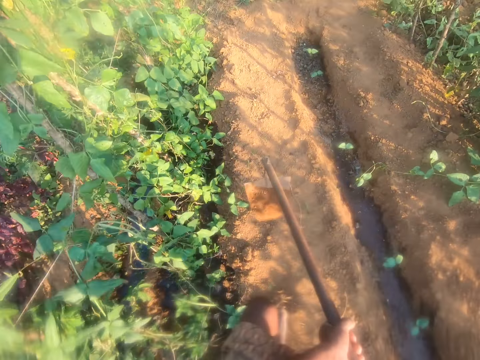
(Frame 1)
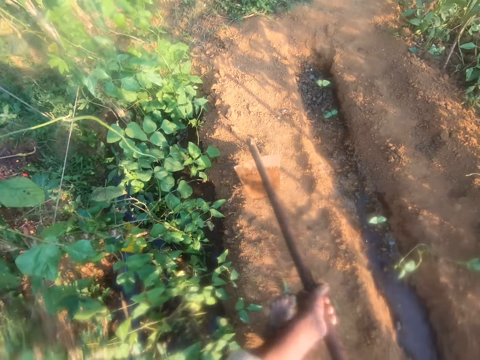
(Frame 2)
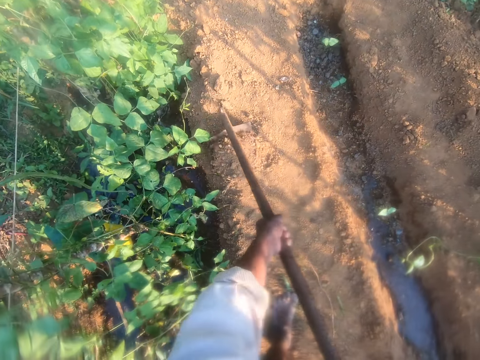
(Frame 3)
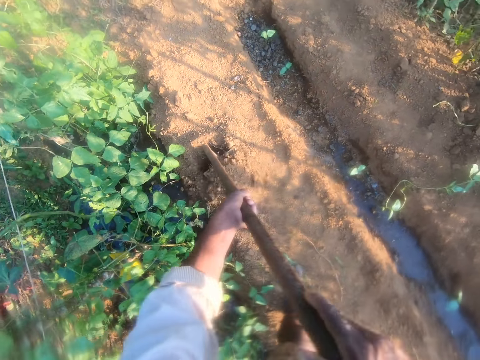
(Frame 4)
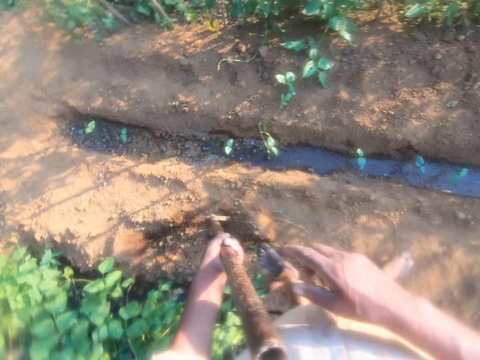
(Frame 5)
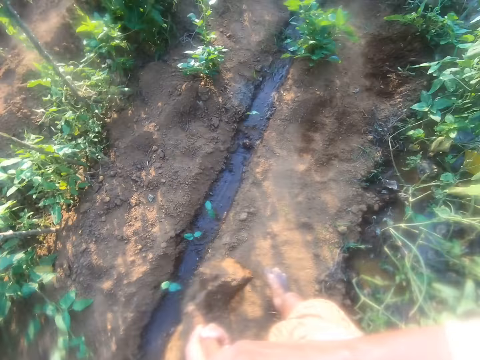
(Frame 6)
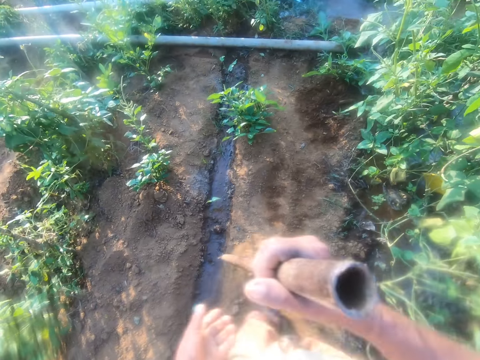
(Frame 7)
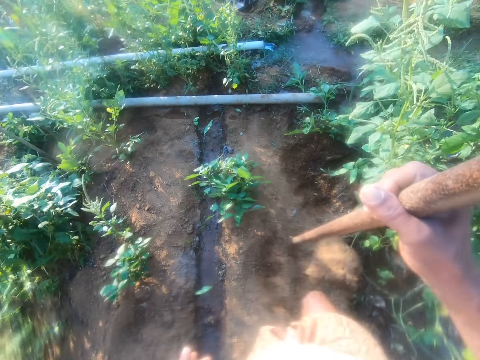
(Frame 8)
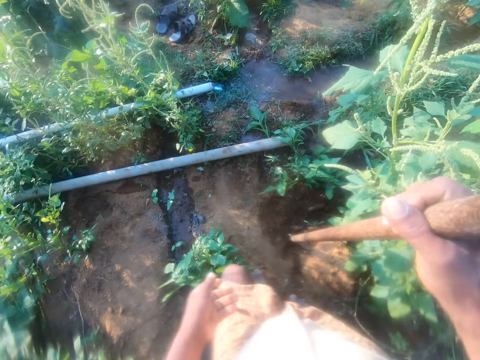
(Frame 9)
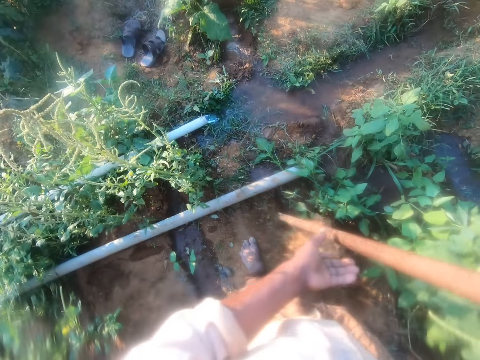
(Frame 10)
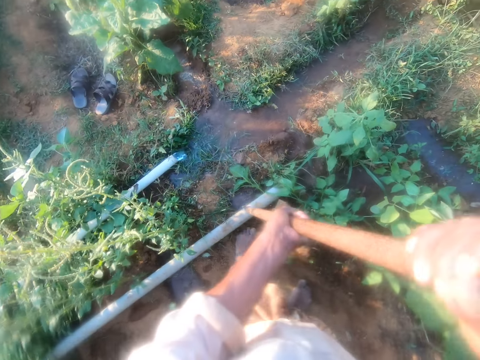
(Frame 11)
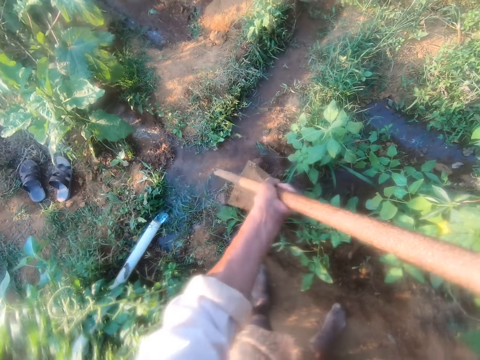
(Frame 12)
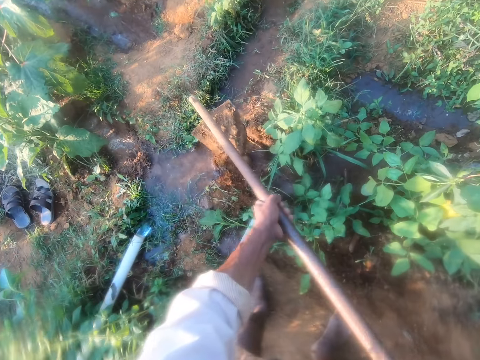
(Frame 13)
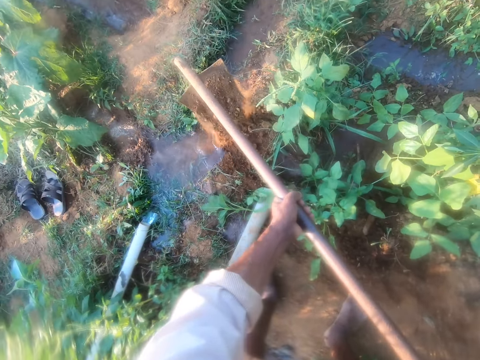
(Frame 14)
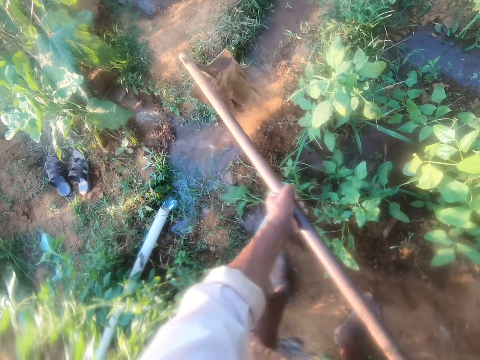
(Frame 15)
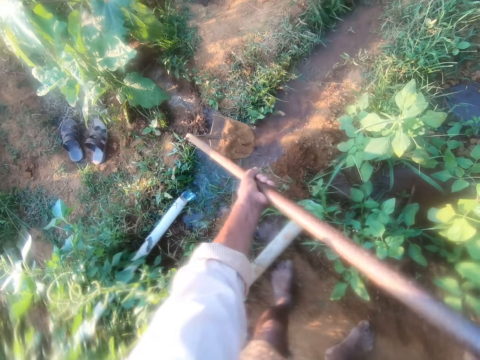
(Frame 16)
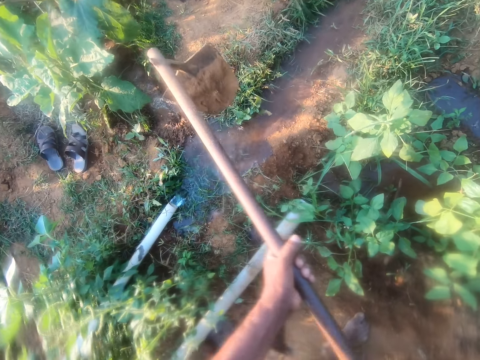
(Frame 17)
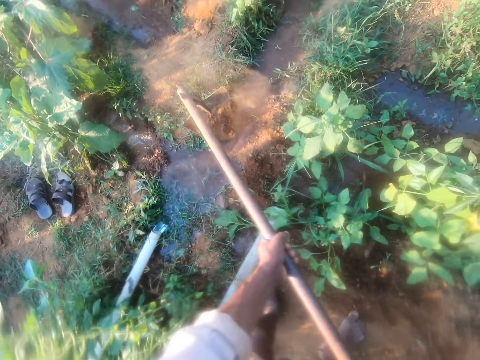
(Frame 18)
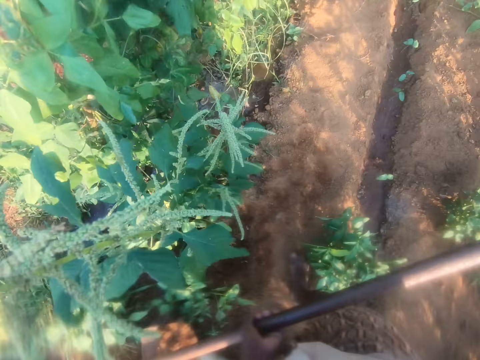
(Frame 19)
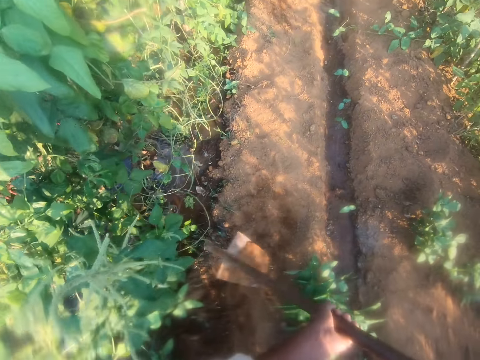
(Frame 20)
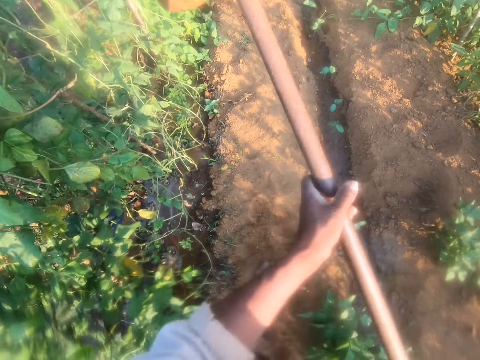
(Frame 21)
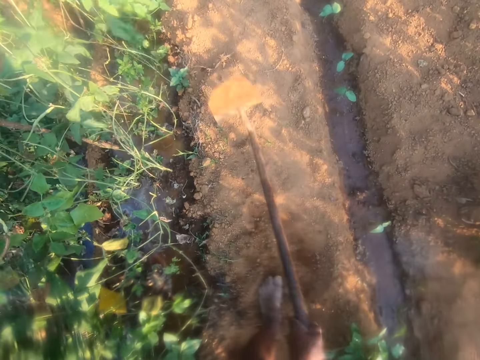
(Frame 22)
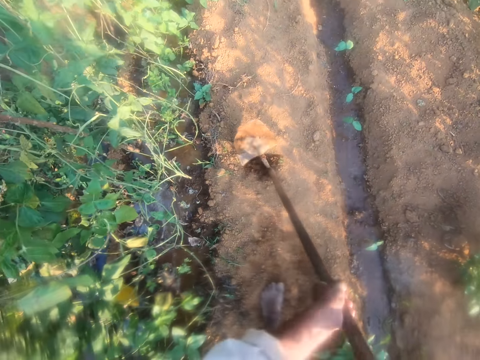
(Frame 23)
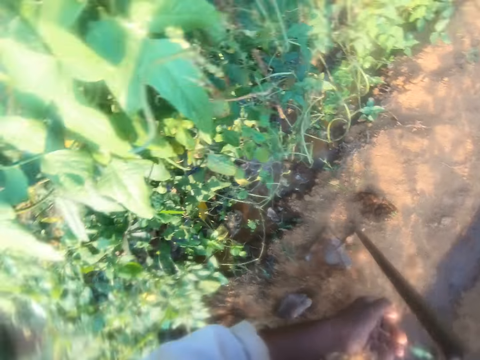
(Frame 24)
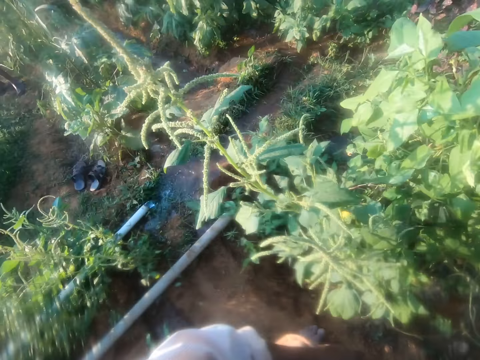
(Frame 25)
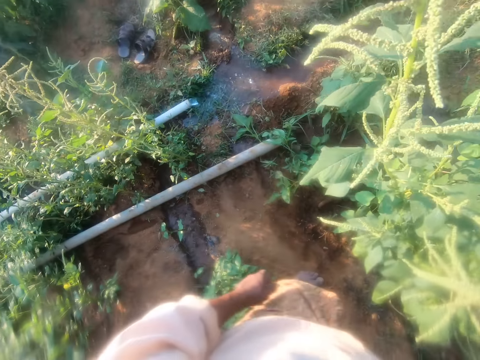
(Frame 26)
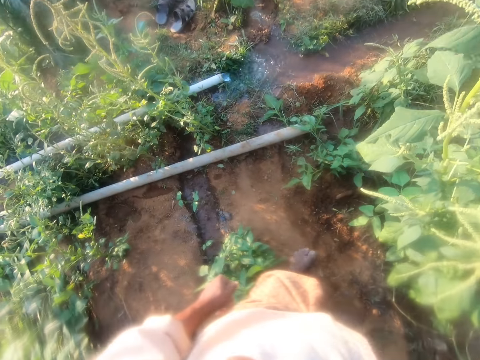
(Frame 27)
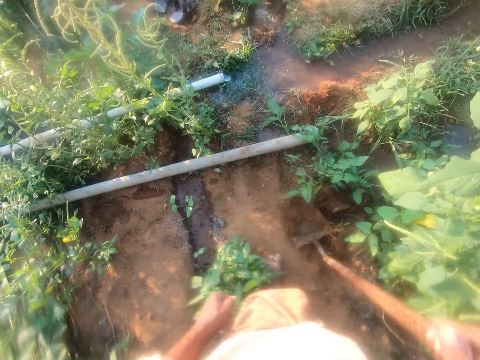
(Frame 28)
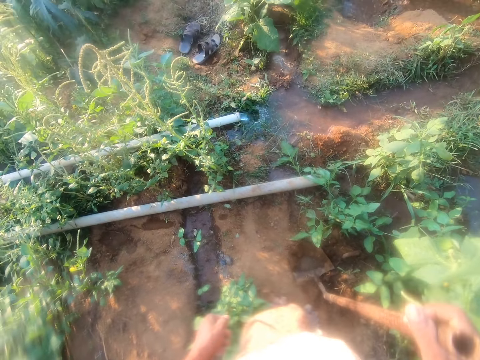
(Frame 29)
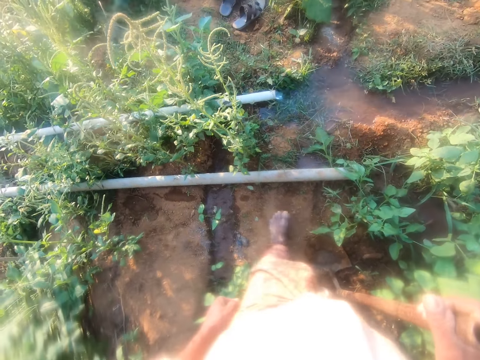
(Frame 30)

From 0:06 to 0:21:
The camera wearer moves with the hoe. They dig the ground with the hoe, carry the soil with the hoe, and walk around. They block the water runway. They pour the soil on the moving water. They hit the hoe on the ground. They turn around. They interact with a person. They move.

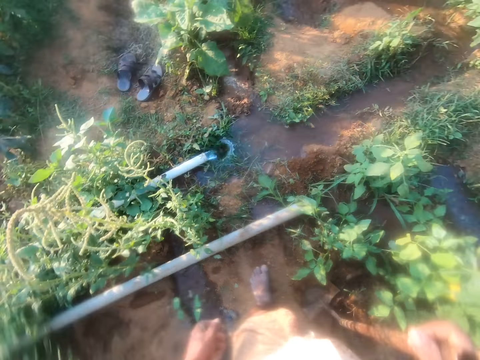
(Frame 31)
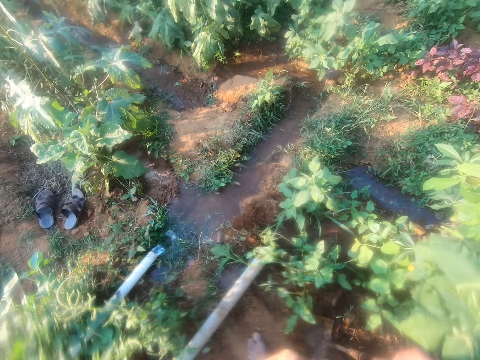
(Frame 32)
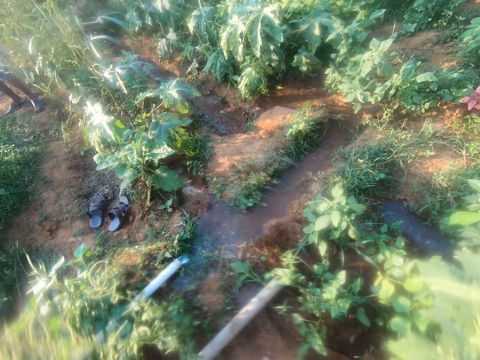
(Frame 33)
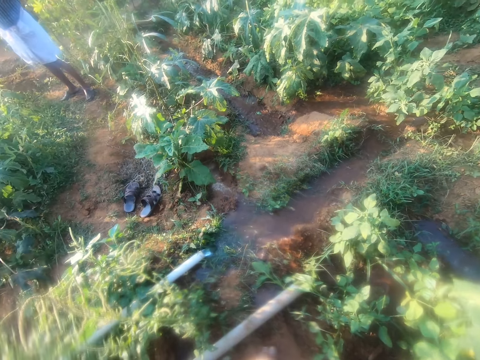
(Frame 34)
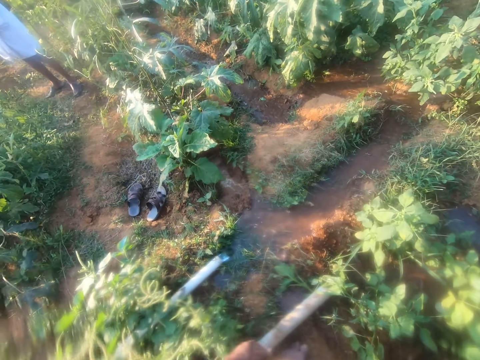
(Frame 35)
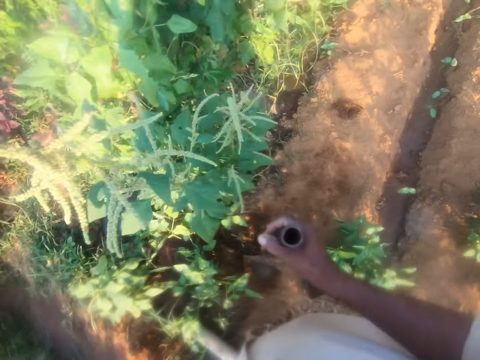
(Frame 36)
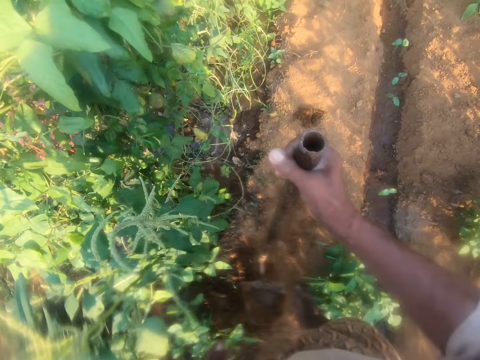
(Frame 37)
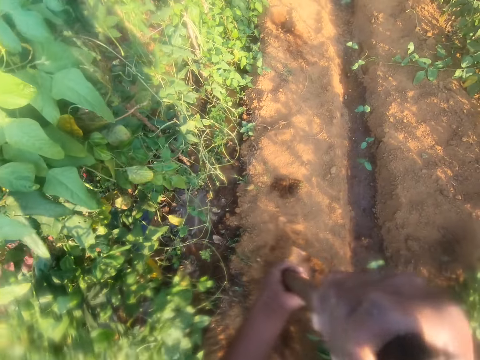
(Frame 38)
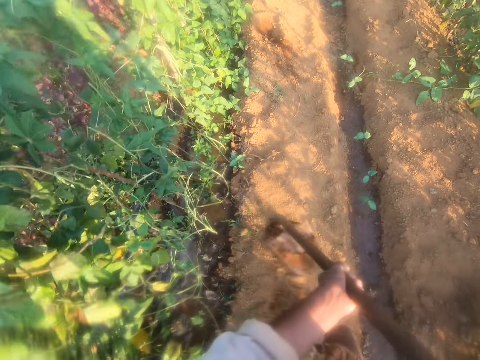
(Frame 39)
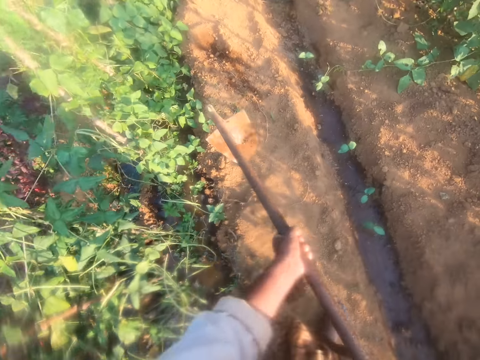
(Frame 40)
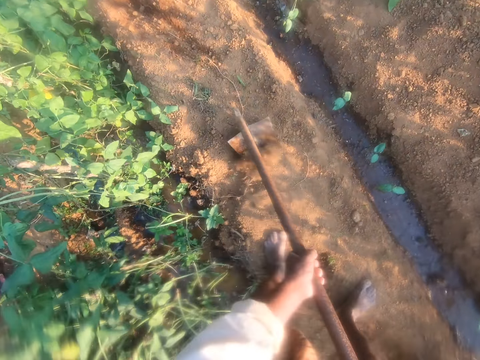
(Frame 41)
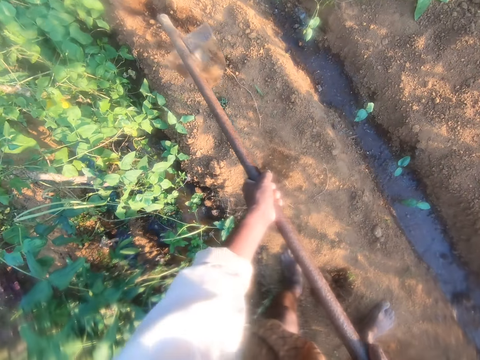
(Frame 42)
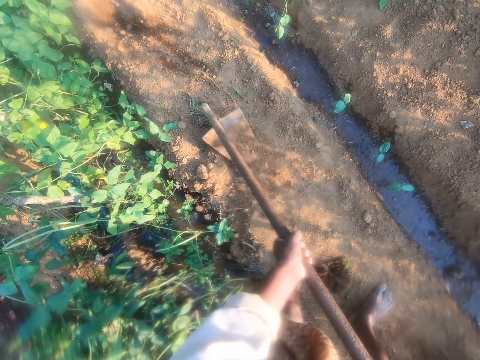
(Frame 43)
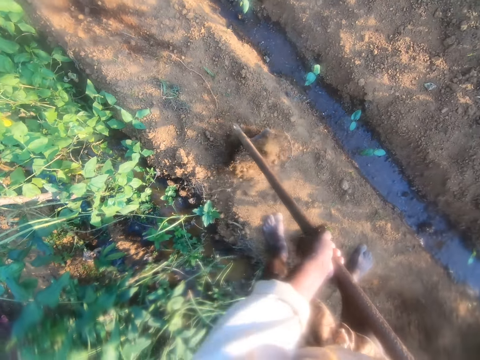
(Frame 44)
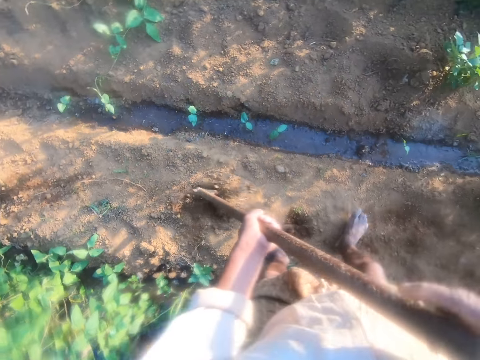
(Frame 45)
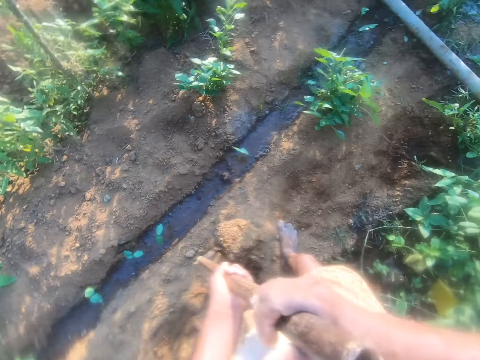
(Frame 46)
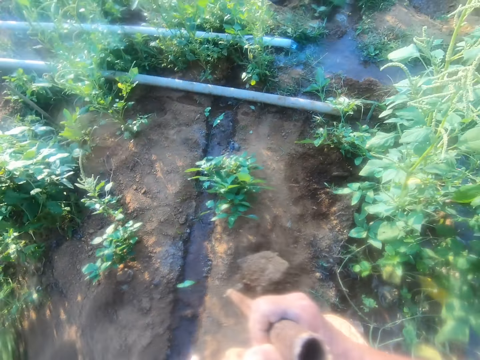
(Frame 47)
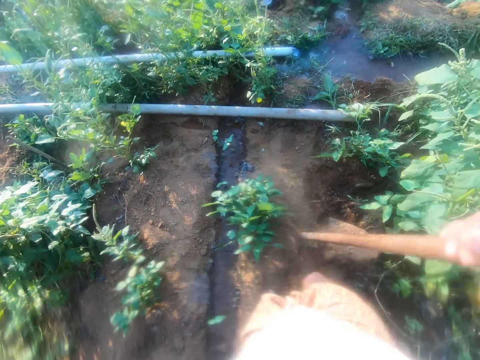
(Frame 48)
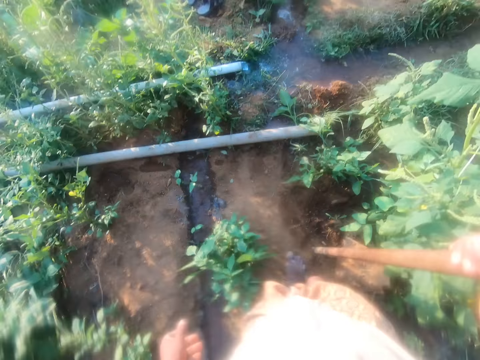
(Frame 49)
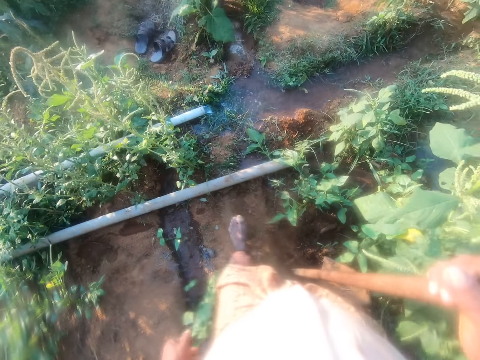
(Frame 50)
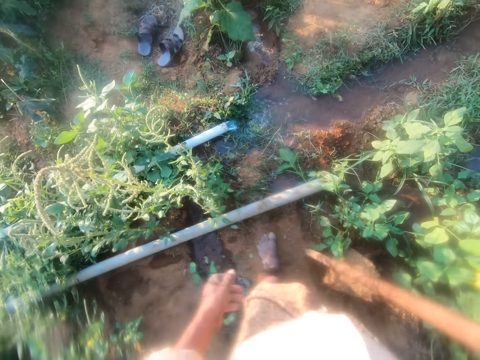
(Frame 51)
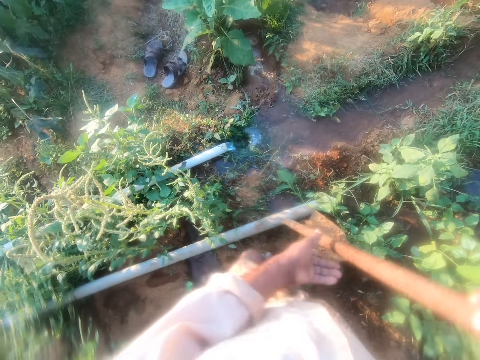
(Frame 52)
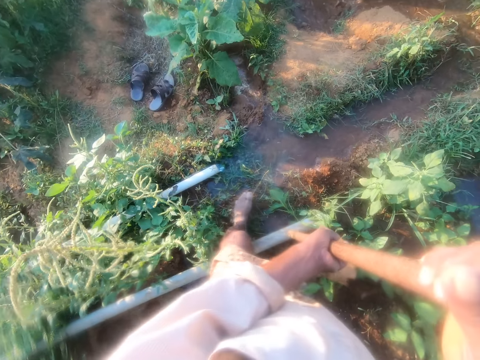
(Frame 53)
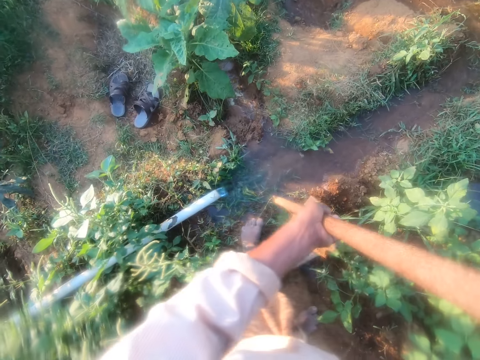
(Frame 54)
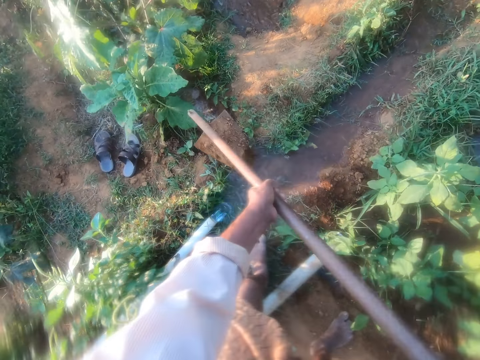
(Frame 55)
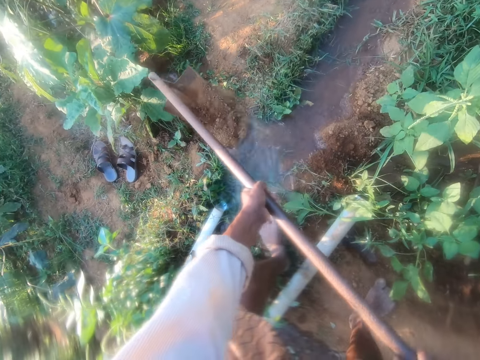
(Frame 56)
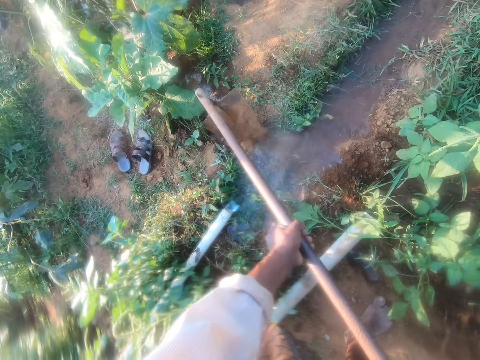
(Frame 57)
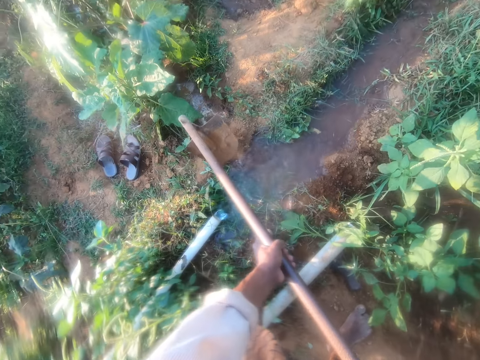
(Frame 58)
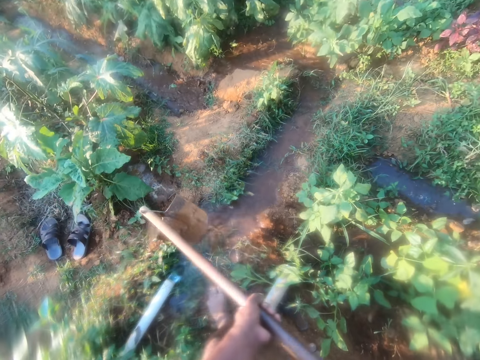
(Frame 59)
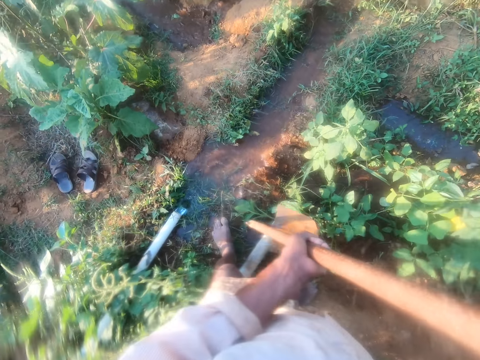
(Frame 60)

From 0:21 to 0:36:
The camera wearer stands by the water pipes. They turn around. They dig the ground with the hoe. They carry the soil with the hoe. They walk around. They block the water runway. They pour the soil on the moving water.
